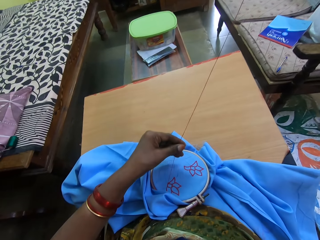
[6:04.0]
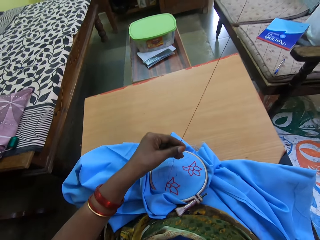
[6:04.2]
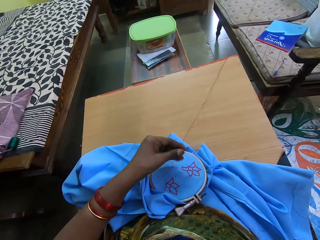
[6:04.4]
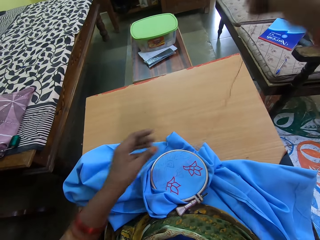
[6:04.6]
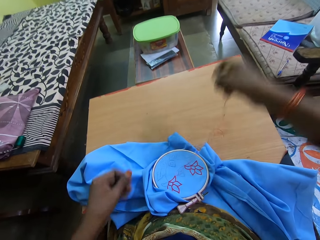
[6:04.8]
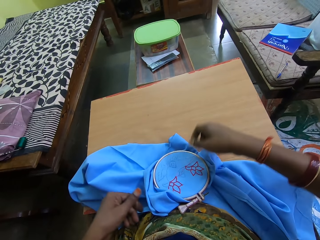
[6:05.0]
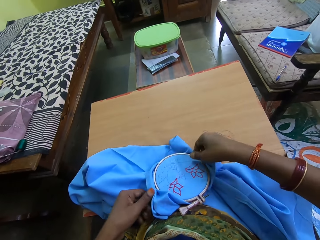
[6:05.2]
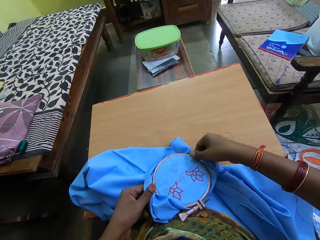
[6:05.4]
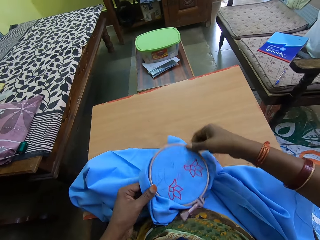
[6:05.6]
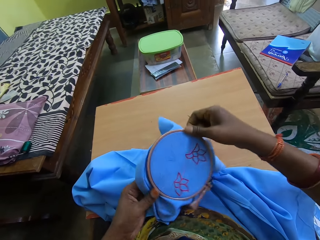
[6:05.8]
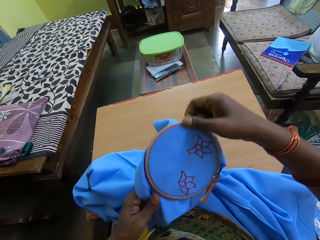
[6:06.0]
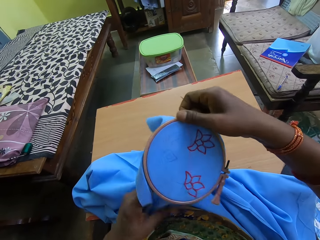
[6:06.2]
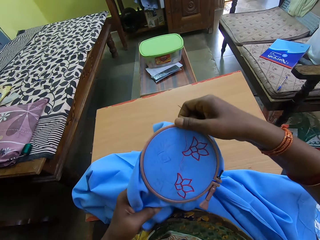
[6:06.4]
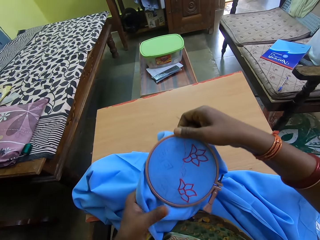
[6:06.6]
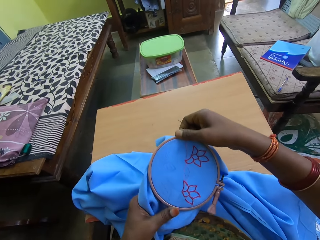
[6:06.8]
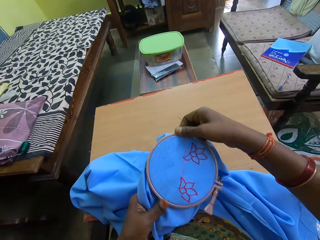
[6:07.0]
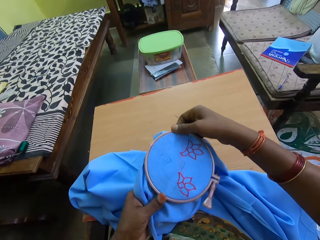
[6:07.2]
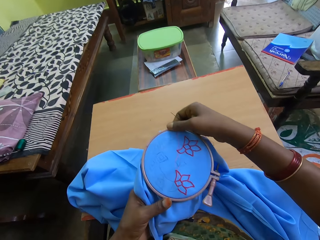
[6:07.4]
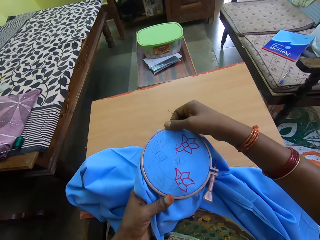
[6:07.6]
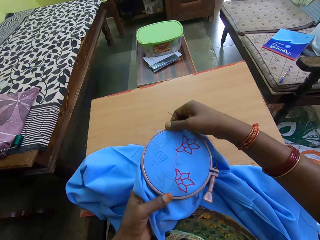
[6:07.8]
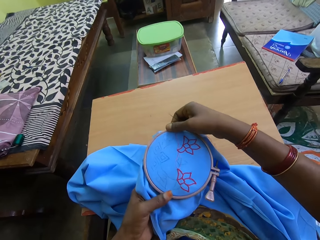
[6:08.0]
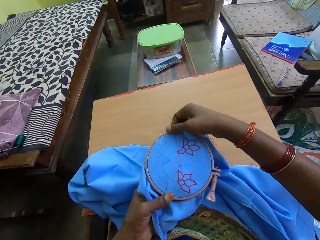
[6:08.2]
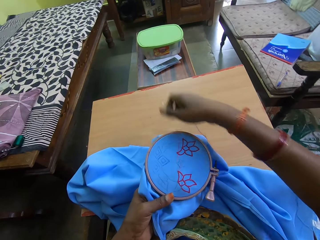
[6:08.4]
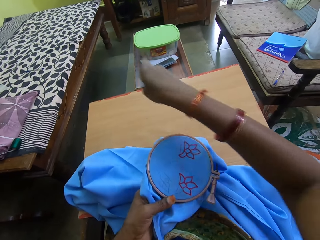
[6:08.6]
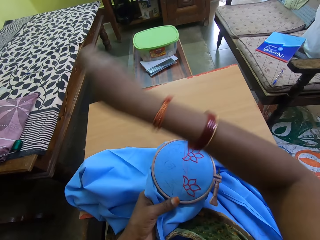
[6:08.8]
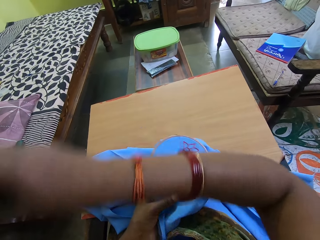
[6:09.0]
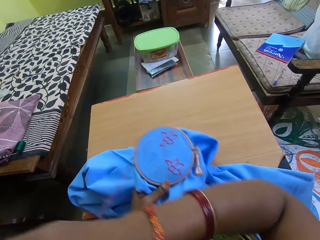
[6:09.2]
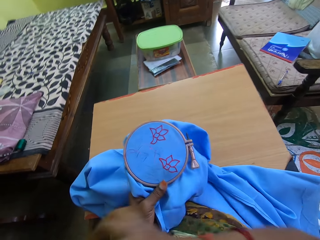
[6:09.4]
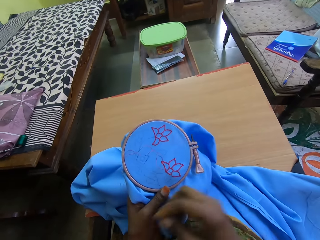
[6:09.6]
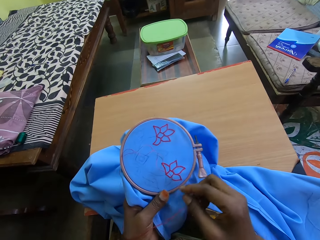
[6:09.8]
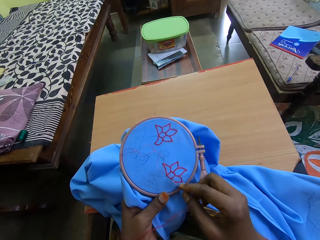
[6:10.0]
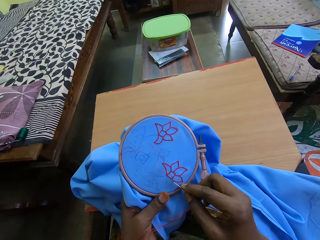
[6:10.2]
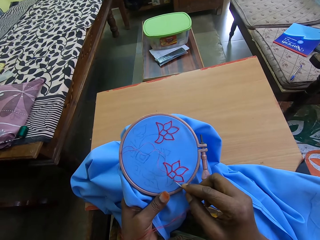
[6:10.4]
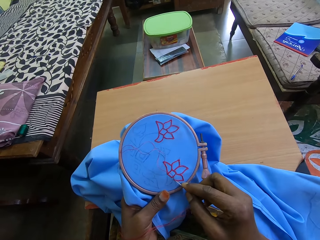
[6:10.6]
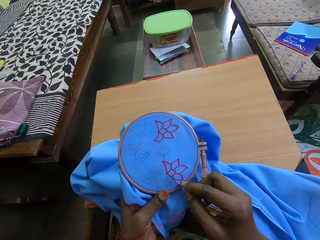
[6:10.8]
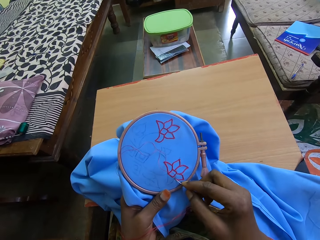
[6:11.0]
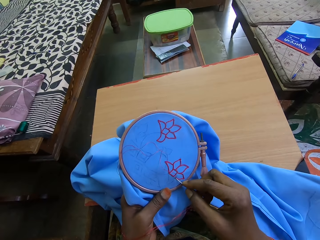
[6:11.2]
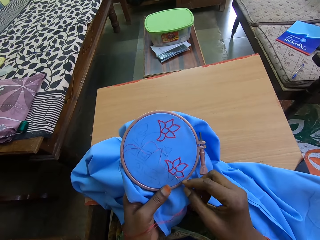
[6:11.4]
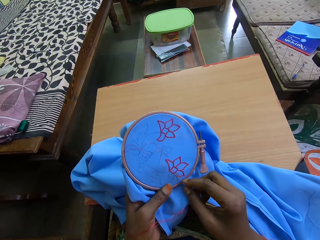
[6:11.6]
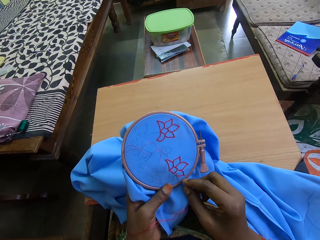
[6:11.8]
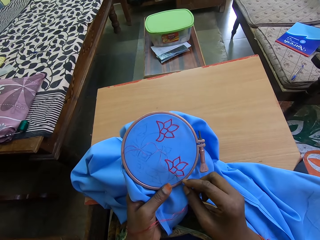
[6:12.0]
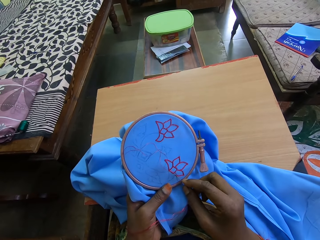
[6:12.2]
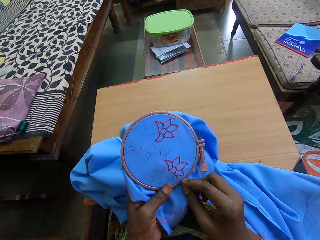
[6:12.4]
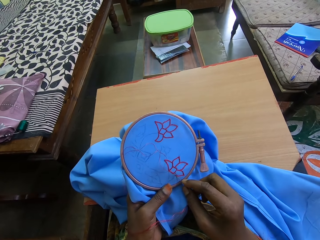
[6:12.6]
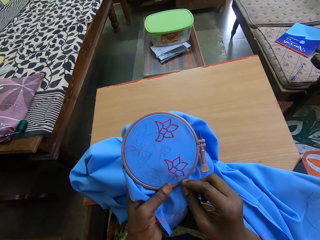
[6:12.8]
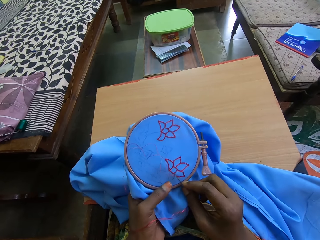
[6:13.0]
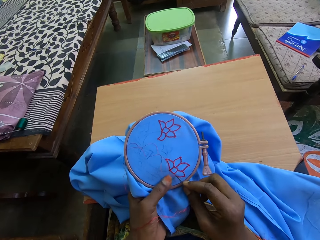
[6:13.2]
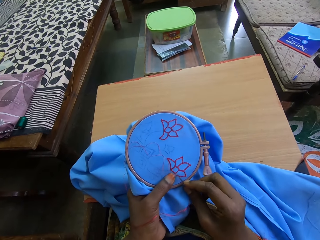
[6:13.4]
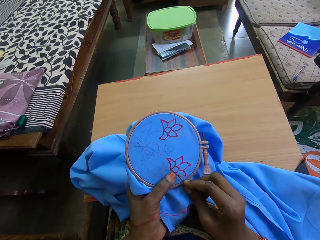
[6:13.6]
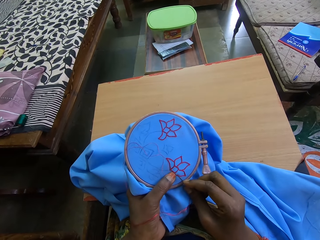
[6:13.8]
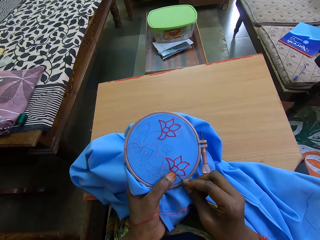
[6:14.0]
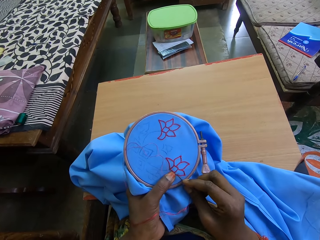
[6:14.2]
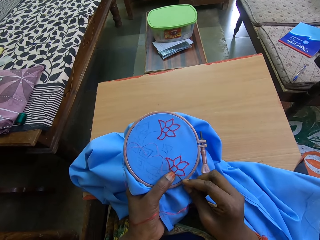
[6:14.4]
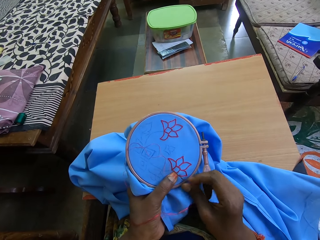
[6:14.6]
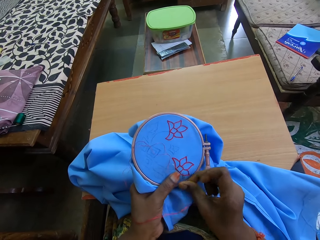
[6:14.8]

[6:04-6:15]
The camera wearer picks up the hoop from her lap with her hands. She embroiders the blue cloth piece or seat cloth in the hoop with the needle in her right hand.

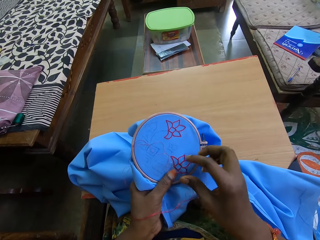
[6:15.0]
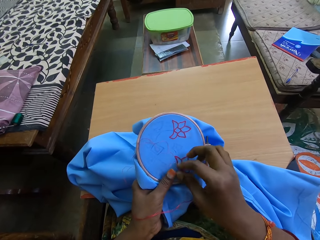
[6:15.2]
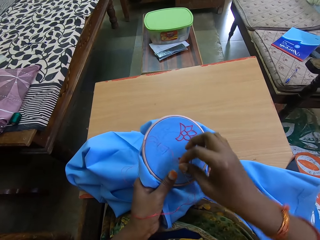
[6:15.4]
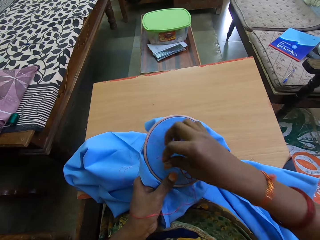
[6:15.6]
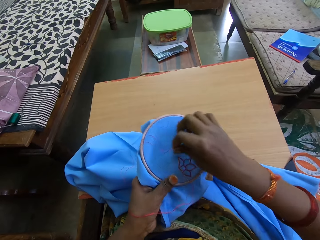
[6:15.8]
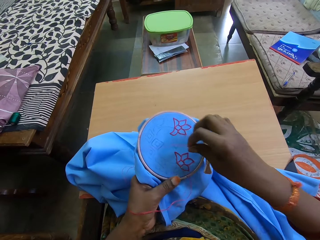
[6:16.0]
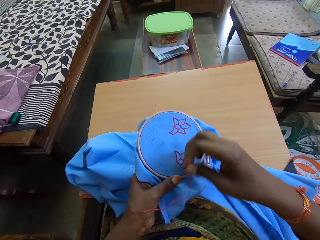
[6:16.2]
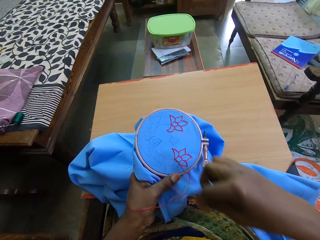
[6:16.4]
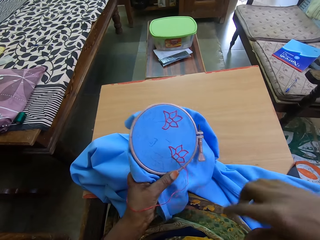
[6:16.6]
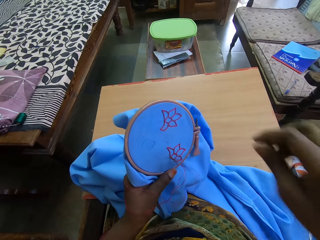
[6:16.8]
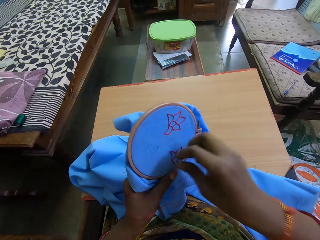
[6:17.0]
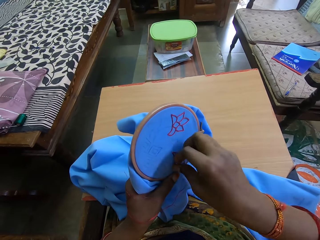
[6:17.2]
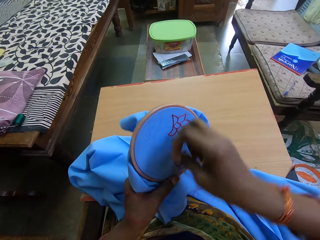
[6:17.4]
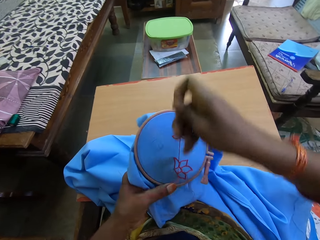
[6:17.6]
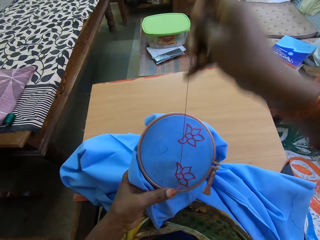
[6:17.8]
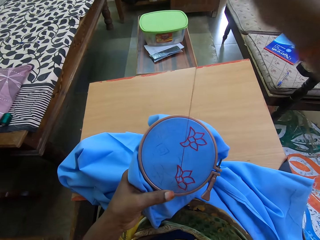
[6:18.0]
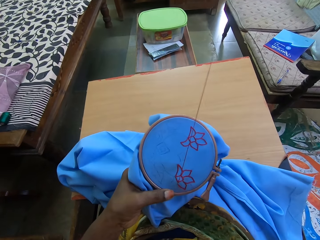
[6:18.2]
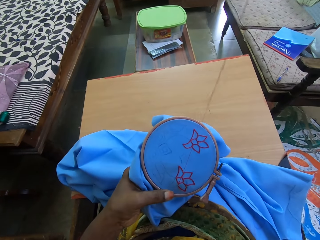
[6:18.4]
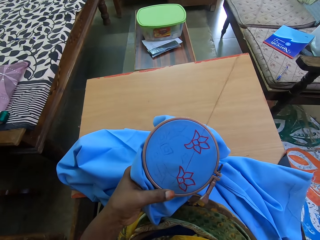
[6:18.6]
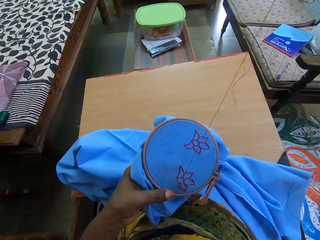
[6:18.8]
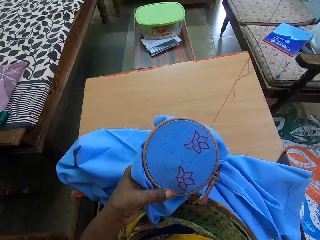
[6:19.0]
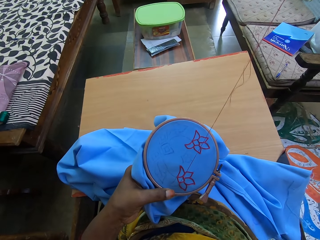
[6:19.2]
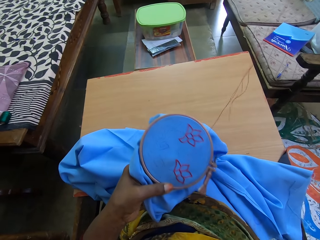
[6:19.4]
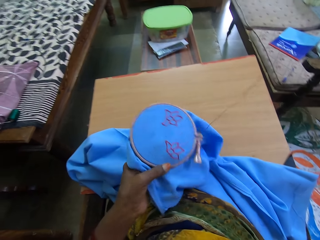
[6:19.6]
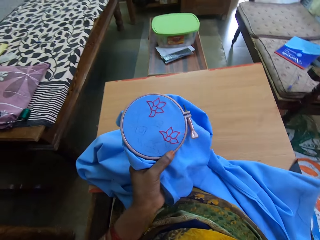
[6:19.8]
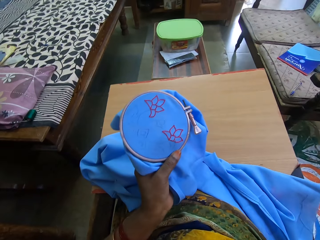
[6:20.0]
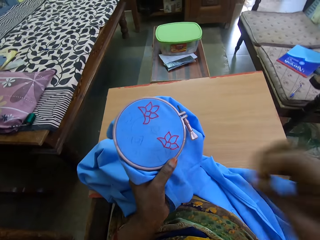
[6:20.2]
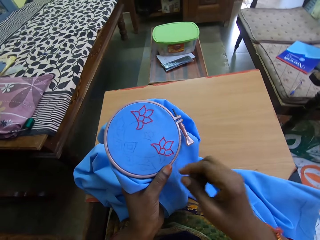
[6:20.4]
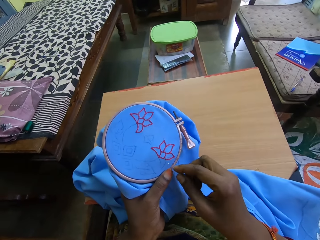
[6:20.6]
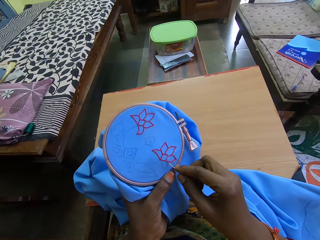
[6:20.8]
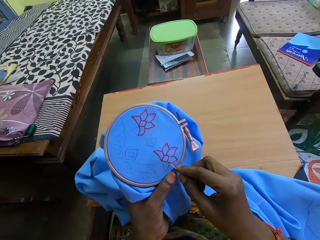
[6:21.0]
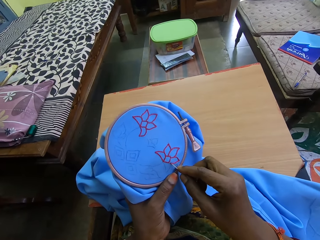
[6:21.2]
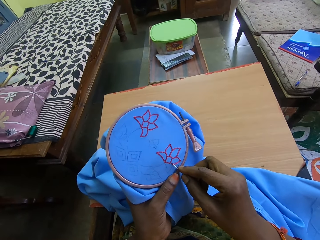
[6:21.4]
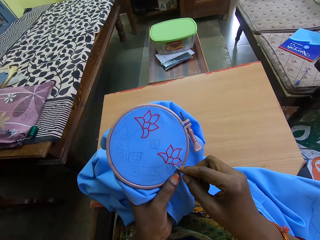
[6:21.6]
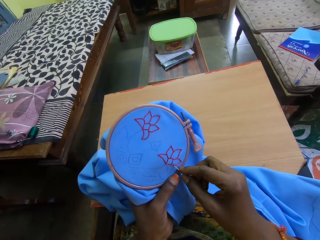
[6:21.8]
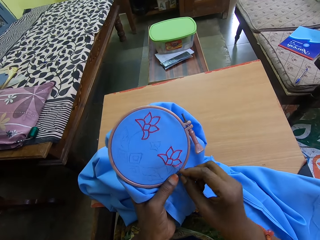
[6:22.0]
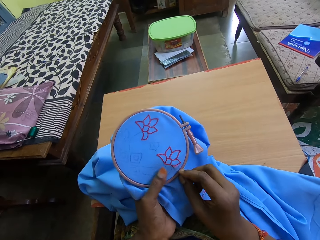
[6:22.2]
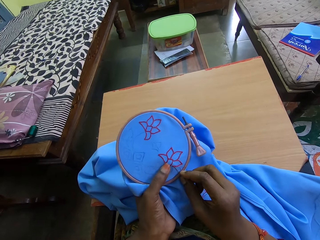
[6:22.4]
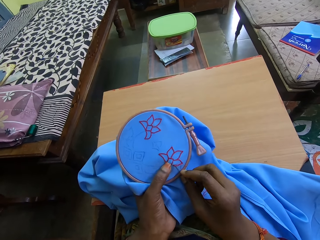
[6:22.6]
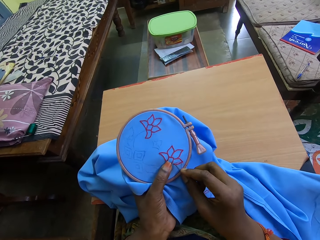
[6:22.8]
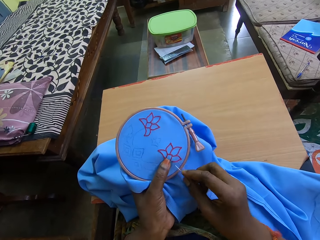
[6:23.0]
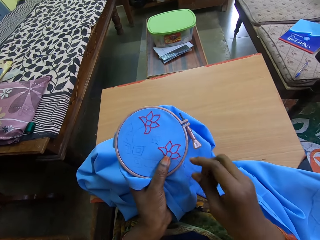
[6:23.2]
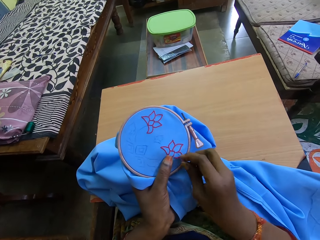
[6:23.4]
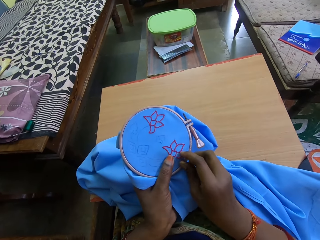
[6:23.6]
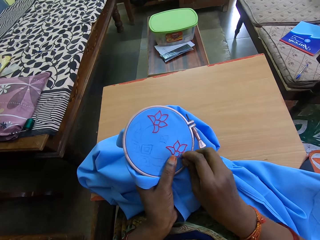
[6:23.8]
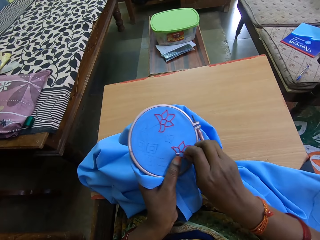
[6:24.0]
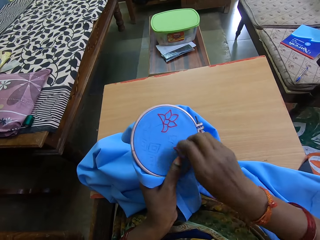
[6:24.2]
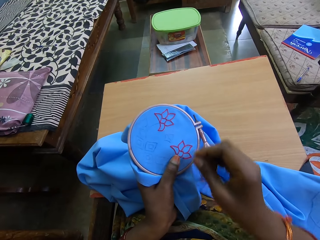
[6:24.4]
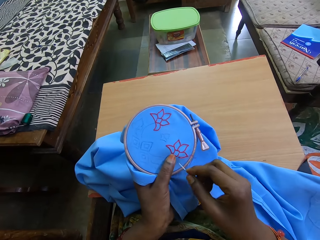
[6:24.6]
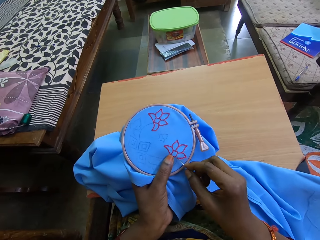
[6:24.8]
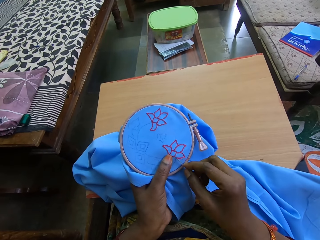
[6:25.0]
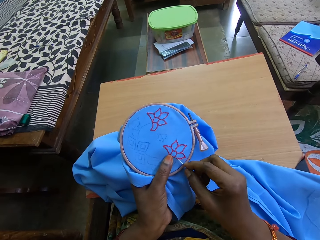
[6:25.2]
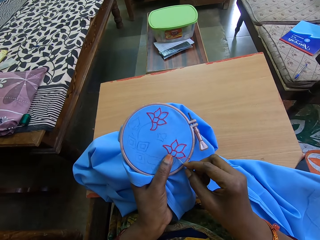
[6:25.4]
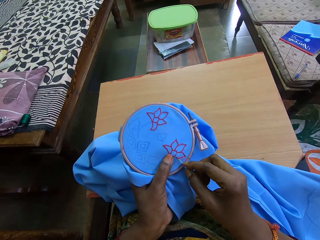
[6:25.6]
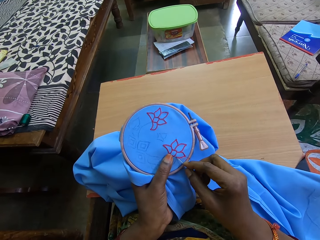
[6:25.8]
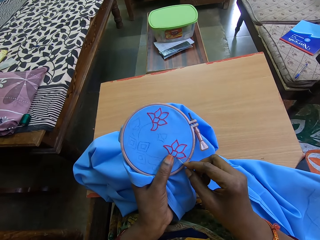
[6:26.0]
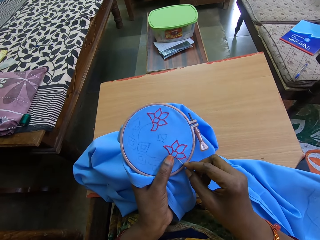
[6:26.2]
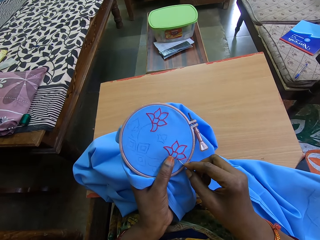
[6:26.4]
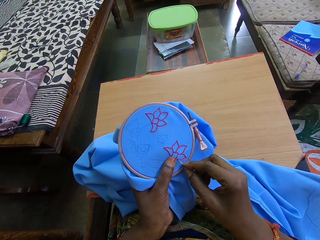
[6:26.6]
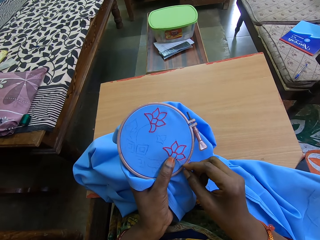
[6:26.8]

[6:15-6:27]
The camera wearer pulls the needle. They sew the seat cloth.
